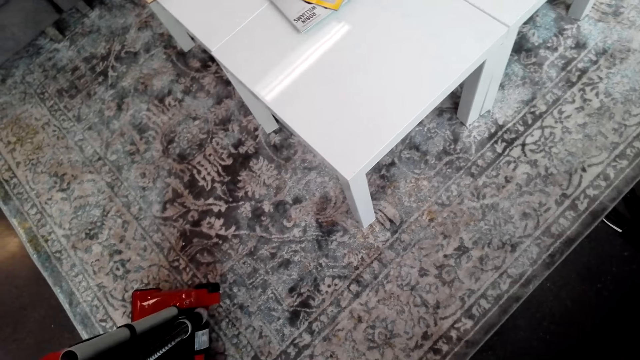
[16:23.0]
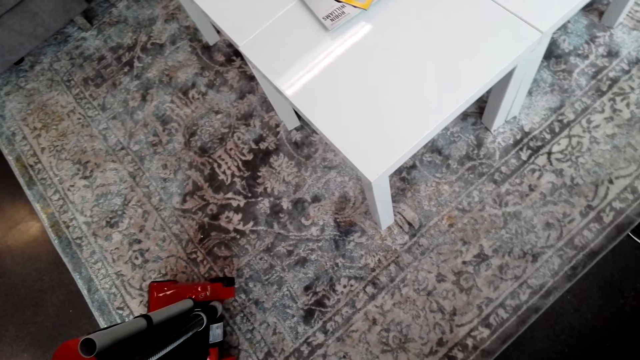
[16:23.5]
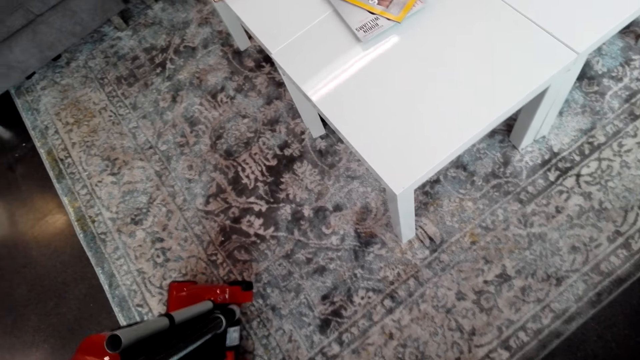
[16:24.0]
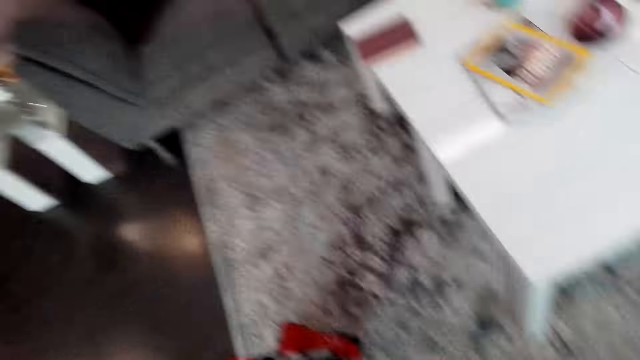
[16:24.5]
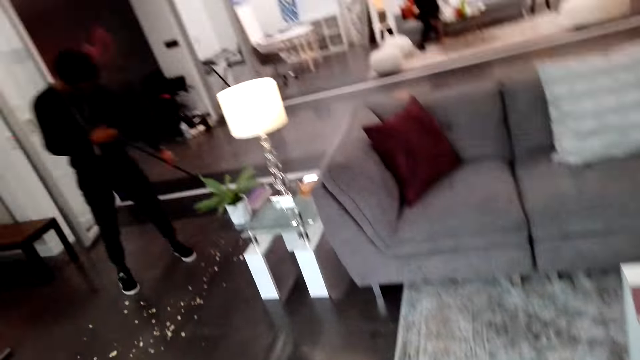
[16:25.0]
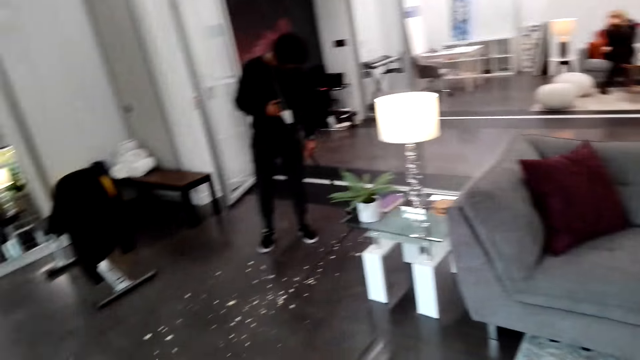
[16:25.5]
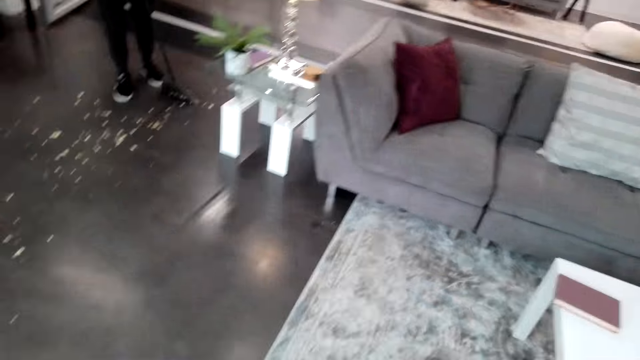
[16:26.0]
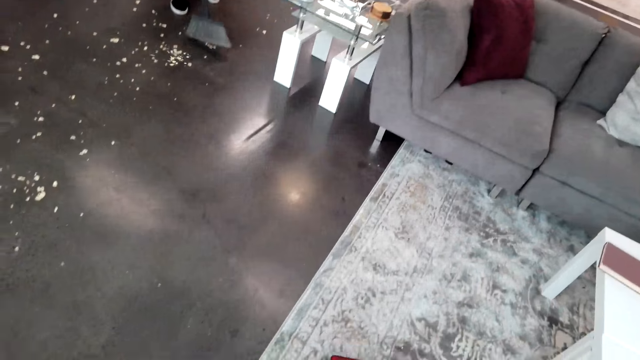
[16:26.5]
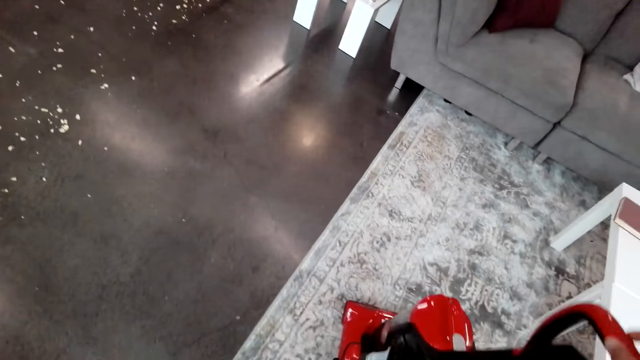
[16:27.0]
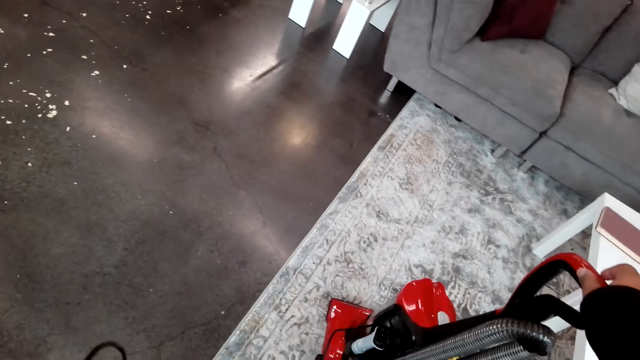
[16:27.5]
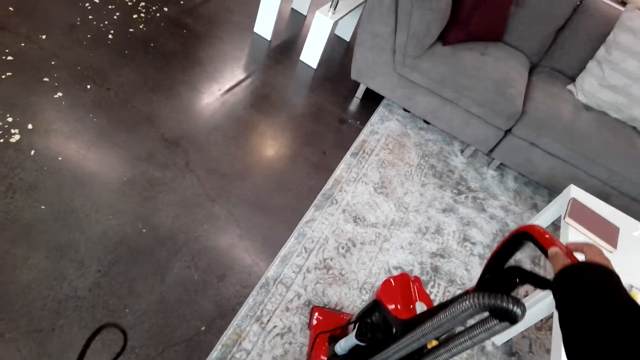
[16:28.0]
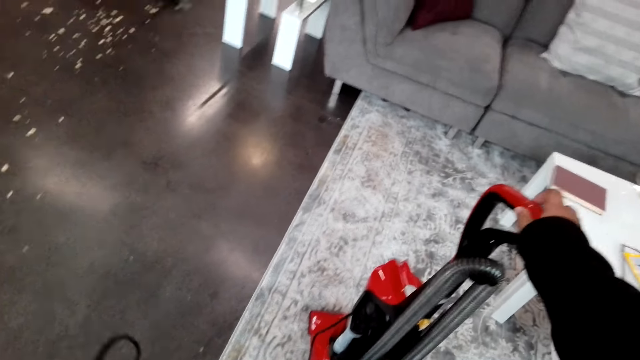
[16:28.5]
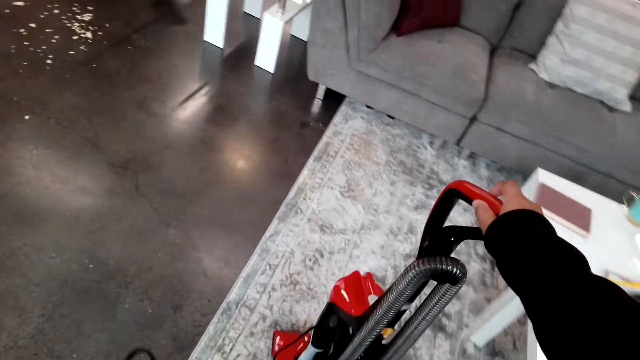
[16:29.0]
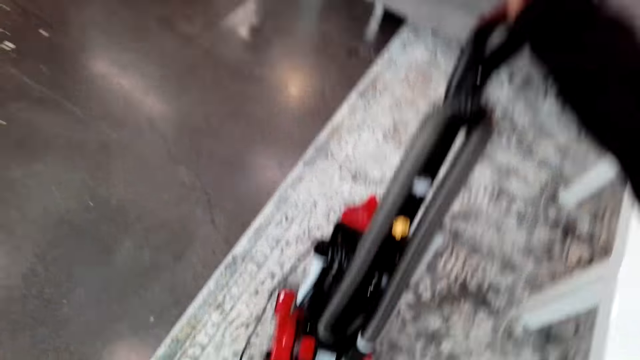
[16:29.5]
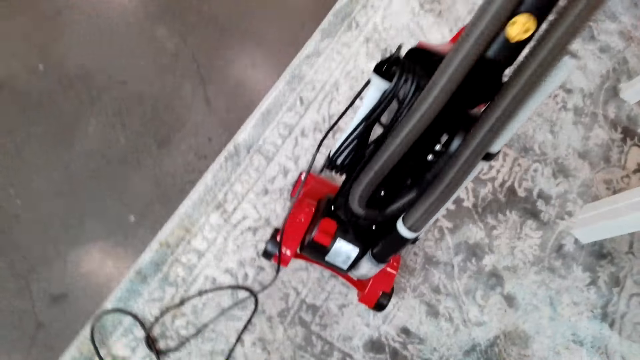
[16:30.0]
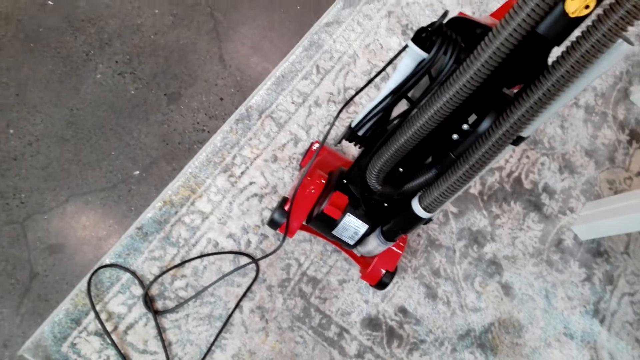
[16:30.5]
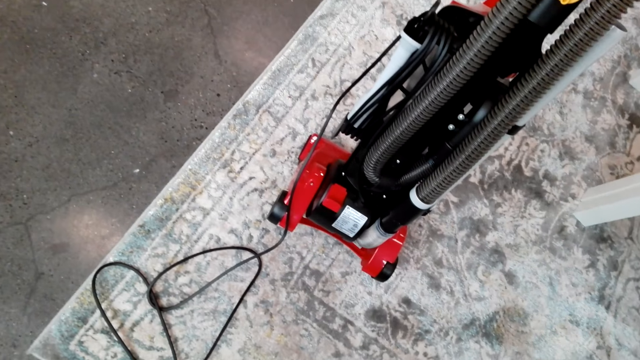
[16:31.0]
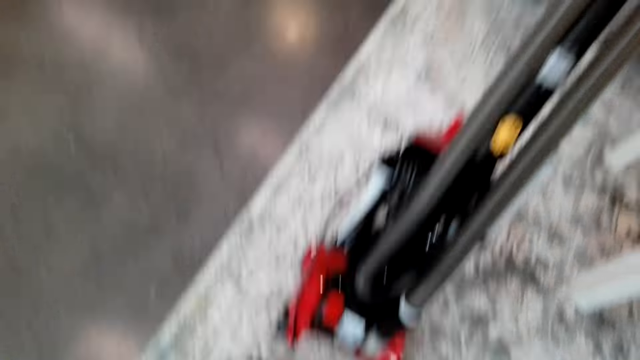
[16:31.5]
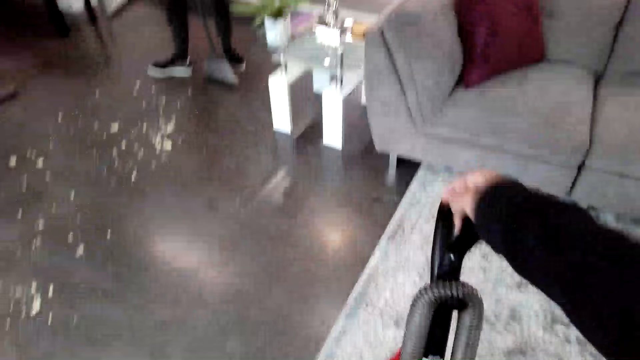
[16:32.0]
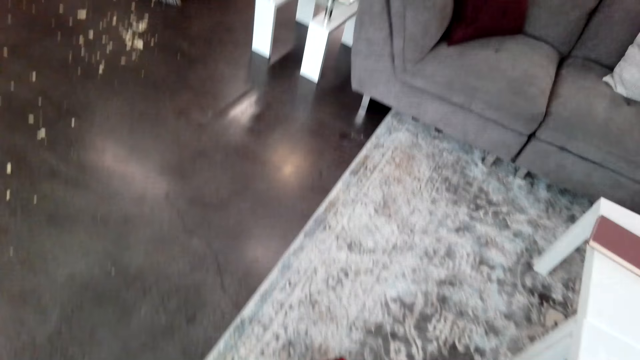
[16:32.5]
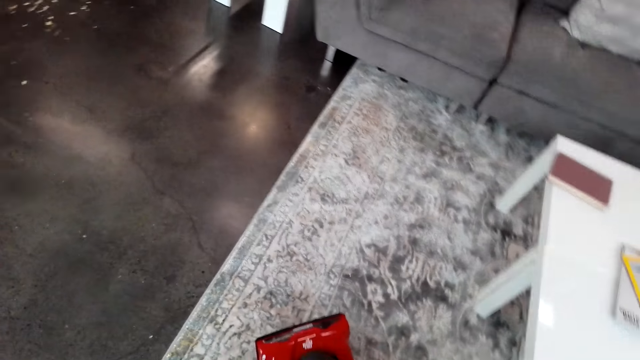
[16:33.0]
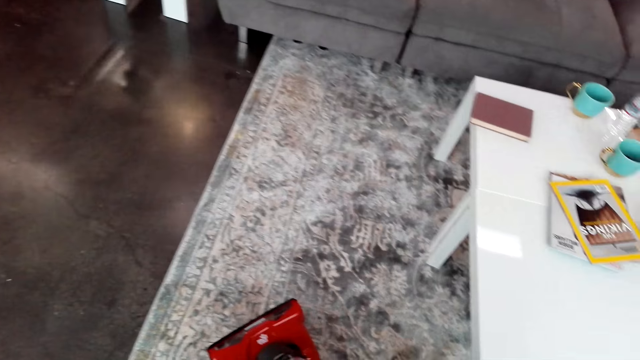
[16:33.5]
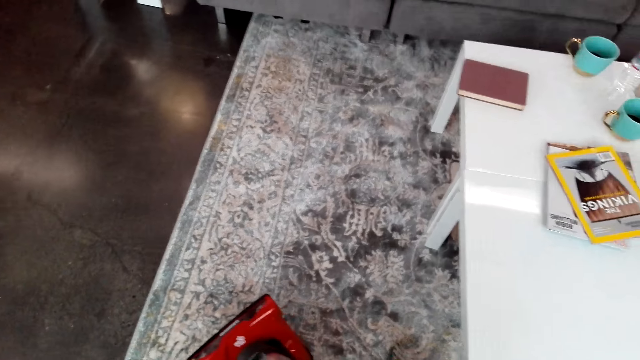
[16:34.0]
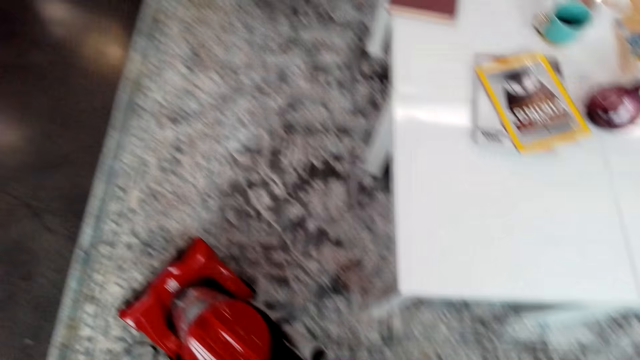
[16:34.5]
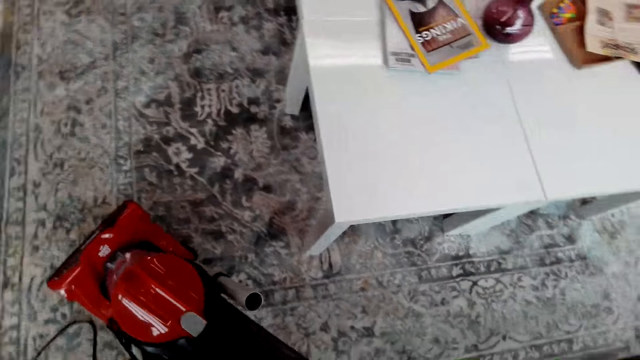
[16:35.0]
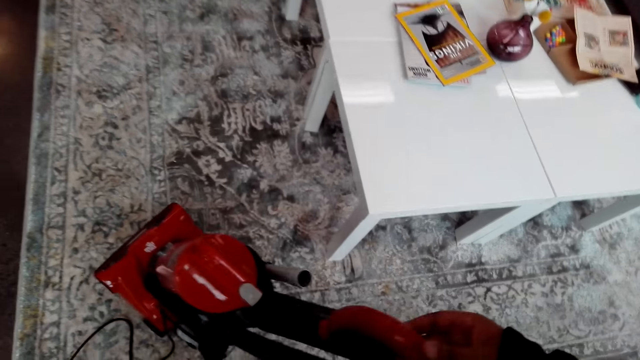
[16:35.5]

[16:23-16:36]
A man sweeps. The man mops the floor. The camera wearer lifts a vacuum cleaner. They hold the vacuum cleaner.

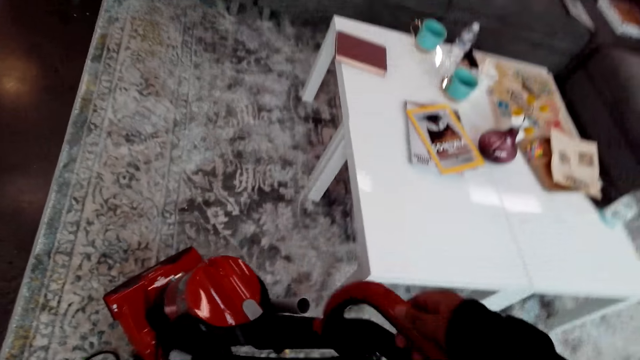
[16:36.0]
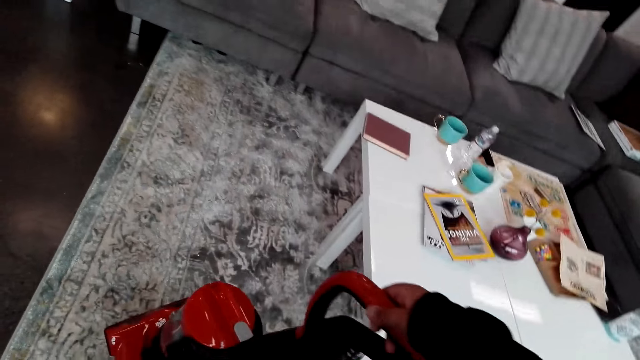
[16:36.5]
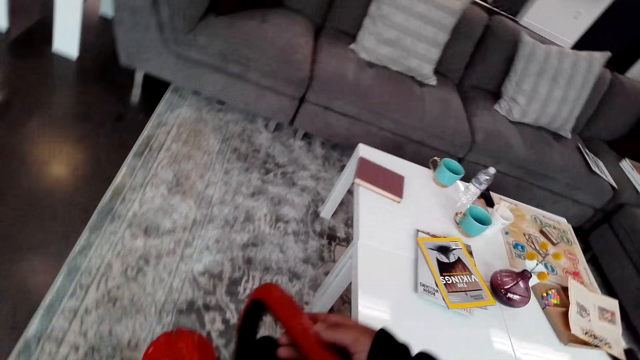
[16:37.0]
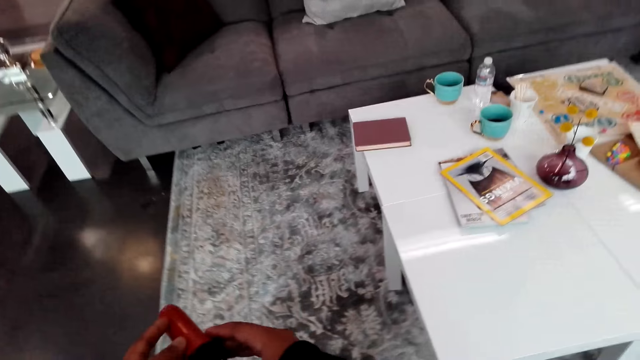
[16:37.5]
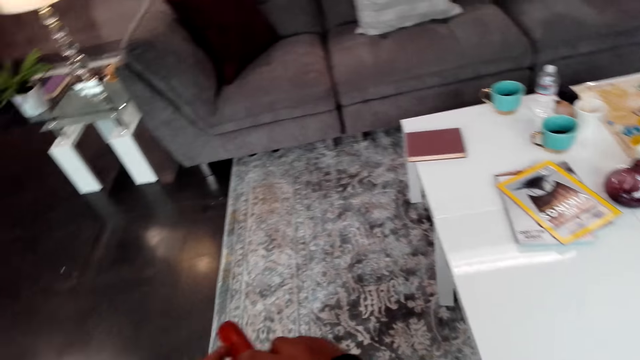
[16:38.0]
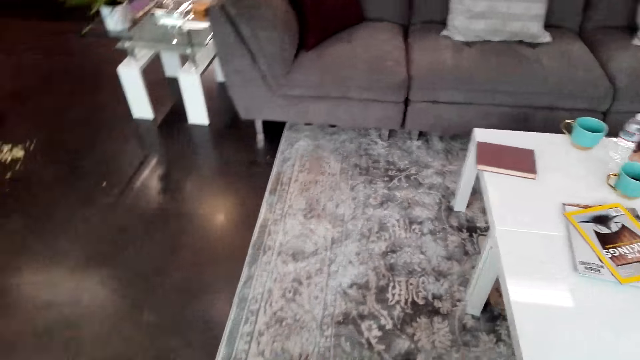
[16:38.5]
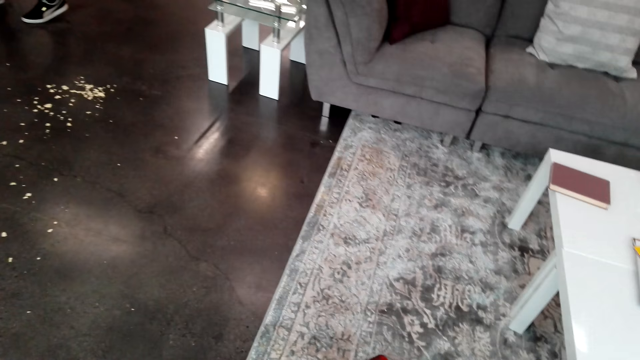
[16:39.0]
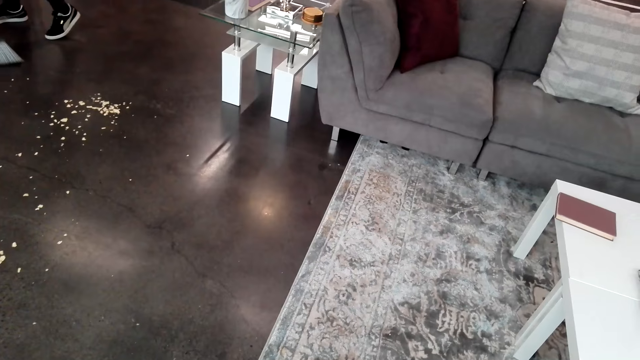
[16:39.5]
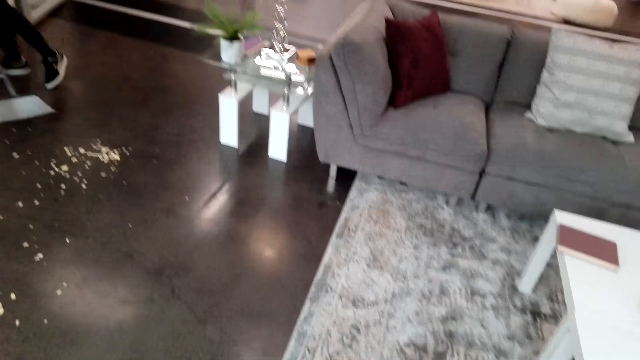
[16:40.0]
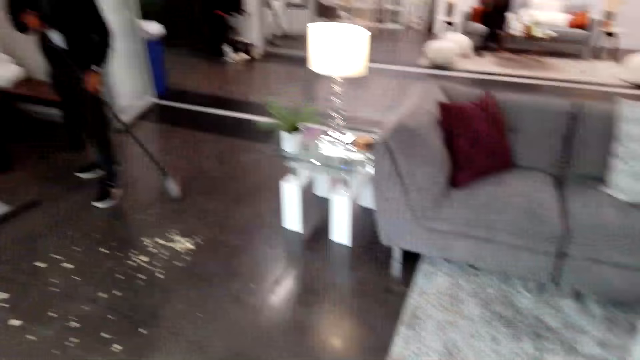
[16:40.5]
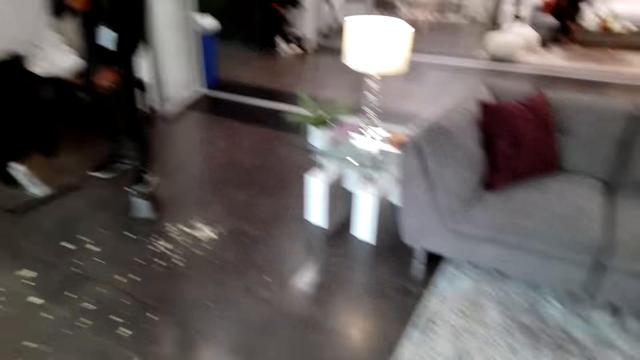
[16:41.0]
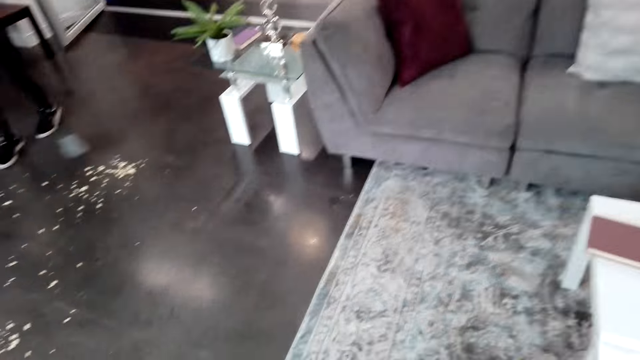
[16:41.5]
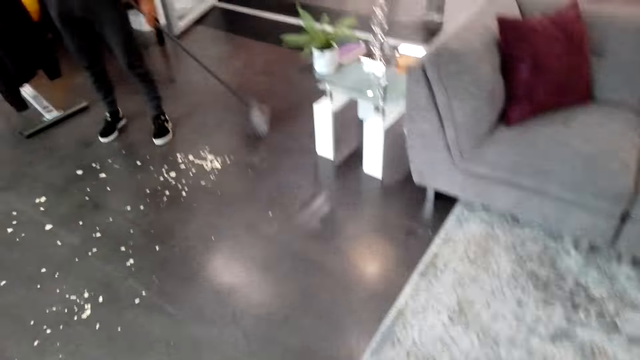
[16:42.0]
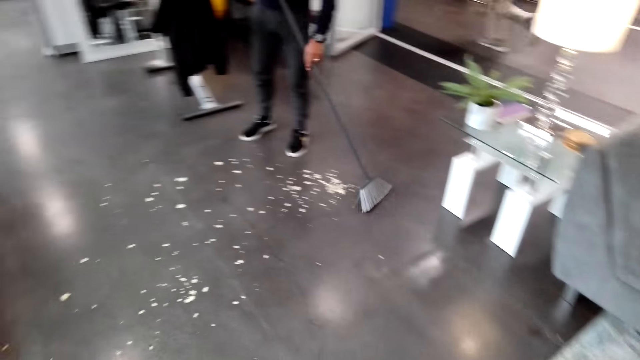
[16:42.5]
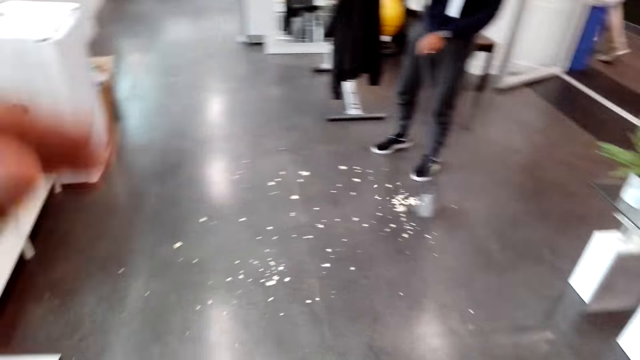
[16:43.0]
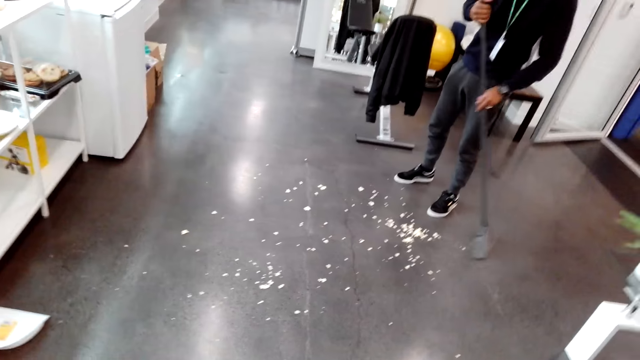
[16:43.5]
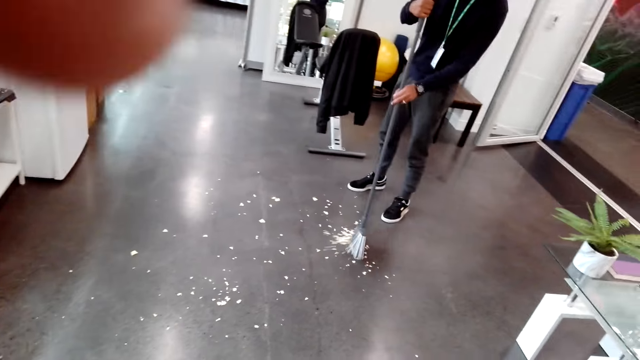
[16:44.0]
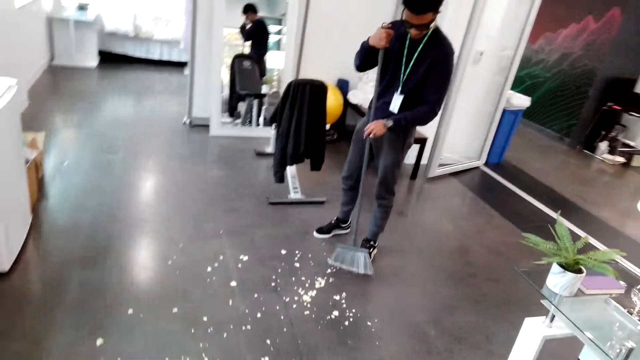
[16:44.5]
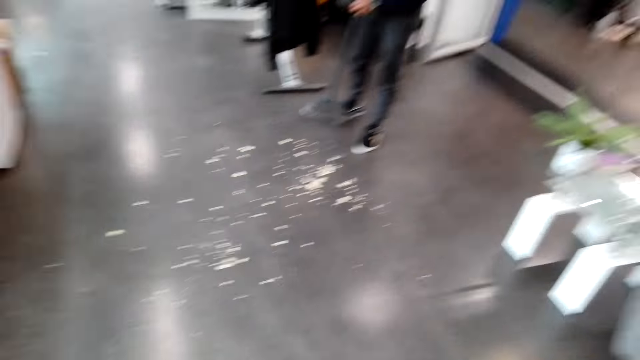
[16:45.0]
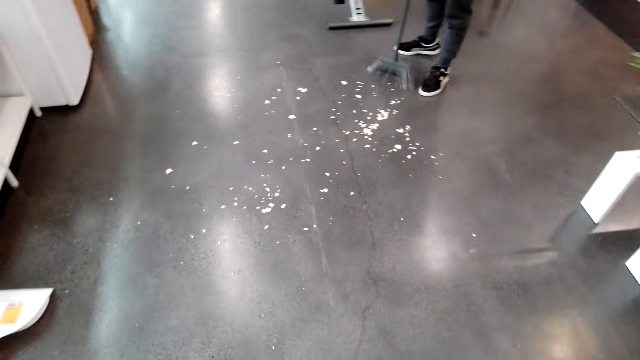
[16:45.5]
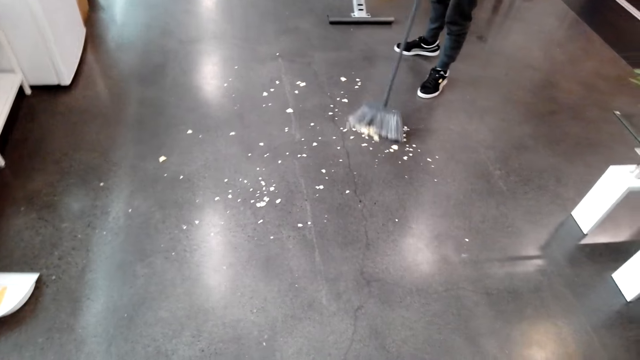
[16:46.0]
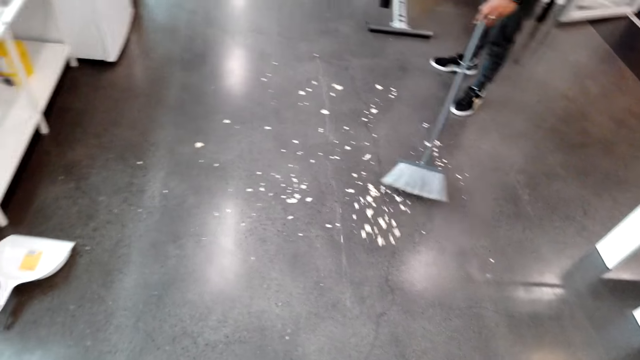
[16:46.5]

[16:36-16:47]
A man sweeps. The camera wearer lifts a hand. The man mops the floor. The camera wearer lifts a hand again. They drop the hand. The man sweeps.
